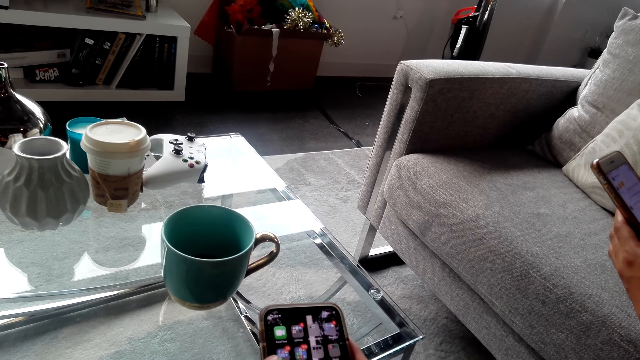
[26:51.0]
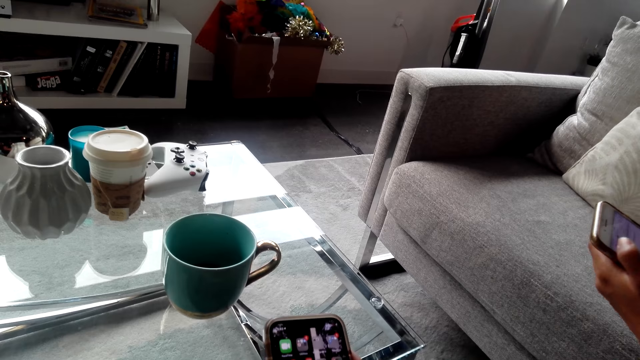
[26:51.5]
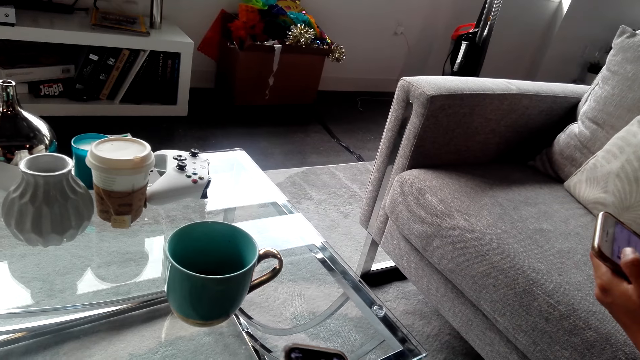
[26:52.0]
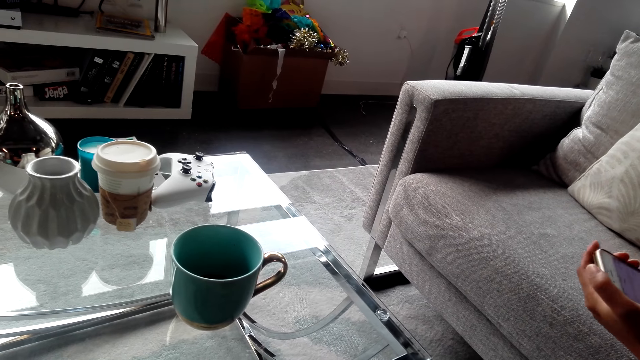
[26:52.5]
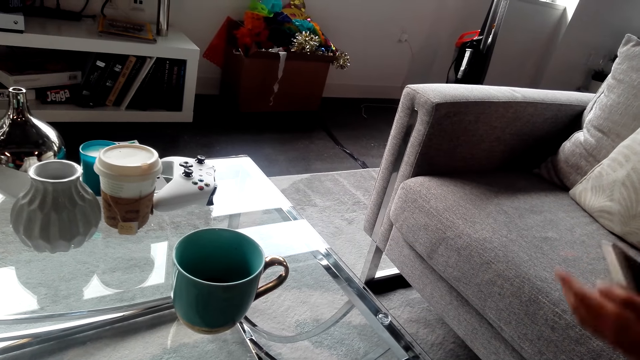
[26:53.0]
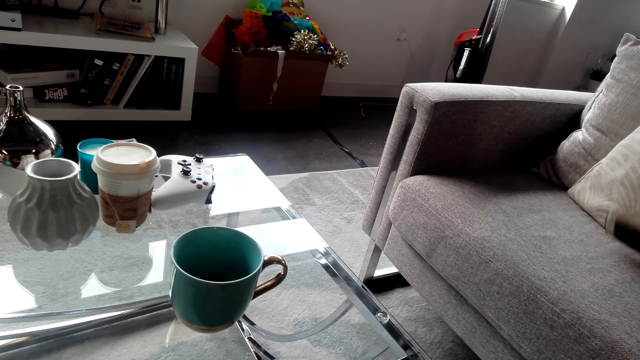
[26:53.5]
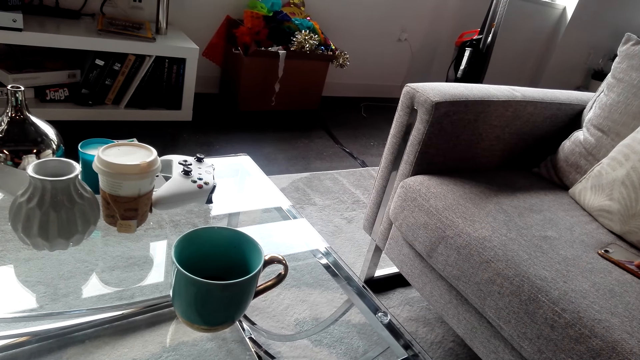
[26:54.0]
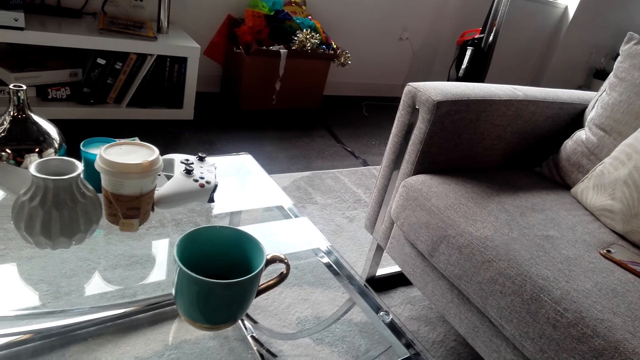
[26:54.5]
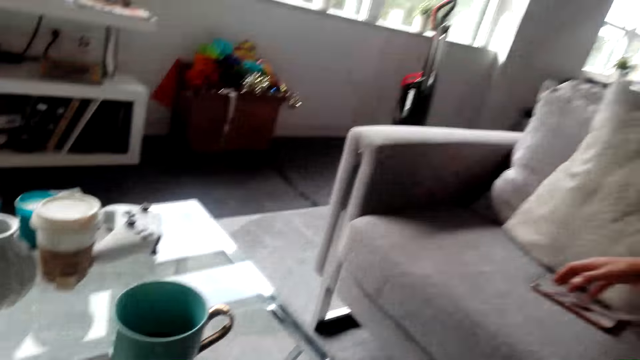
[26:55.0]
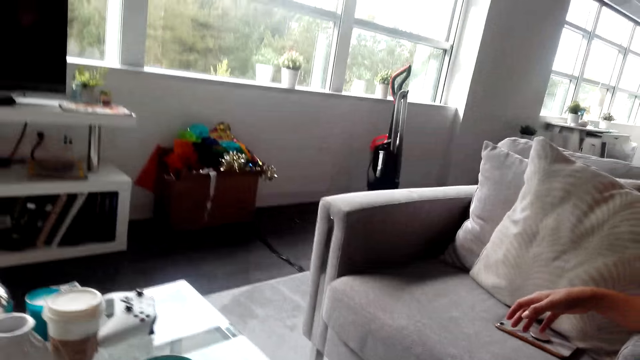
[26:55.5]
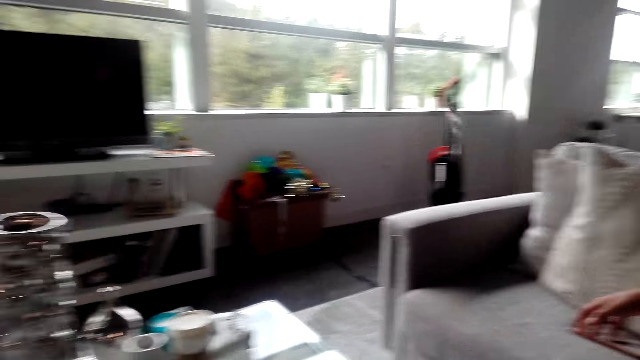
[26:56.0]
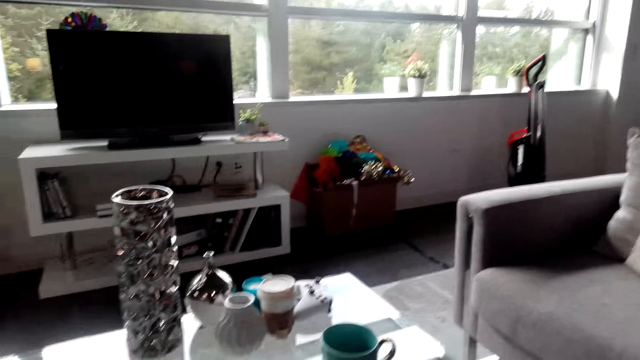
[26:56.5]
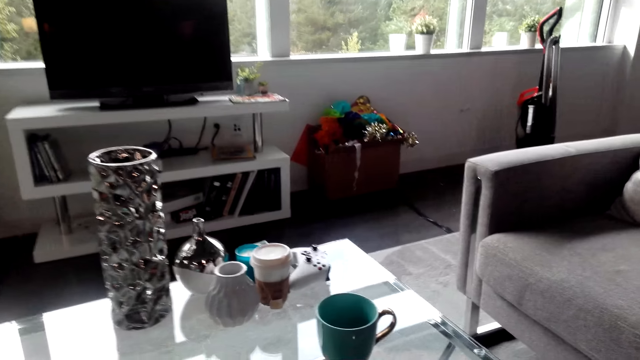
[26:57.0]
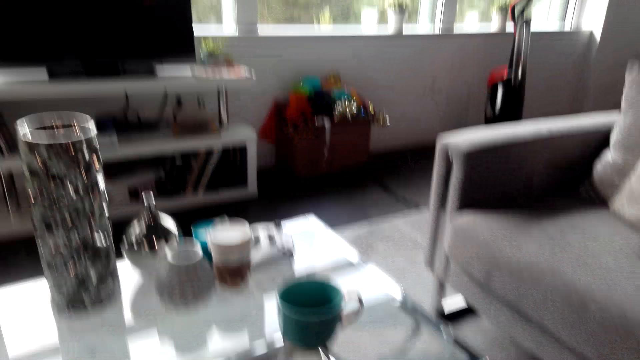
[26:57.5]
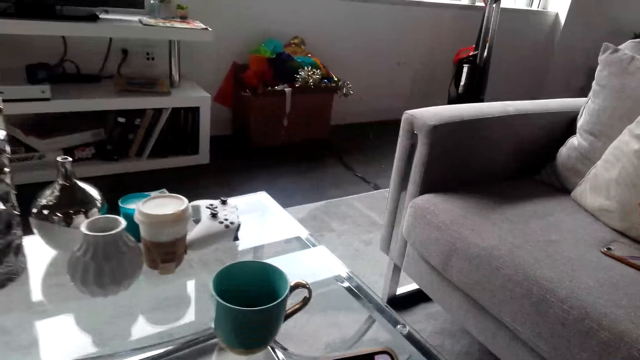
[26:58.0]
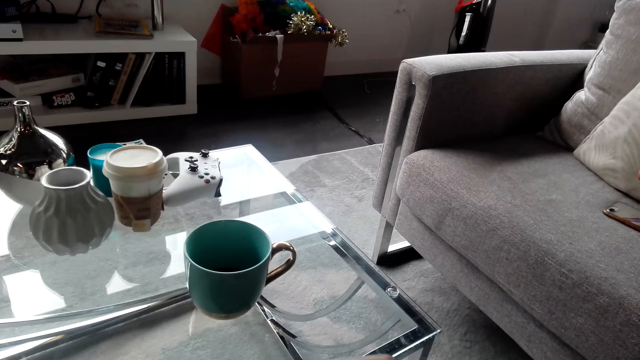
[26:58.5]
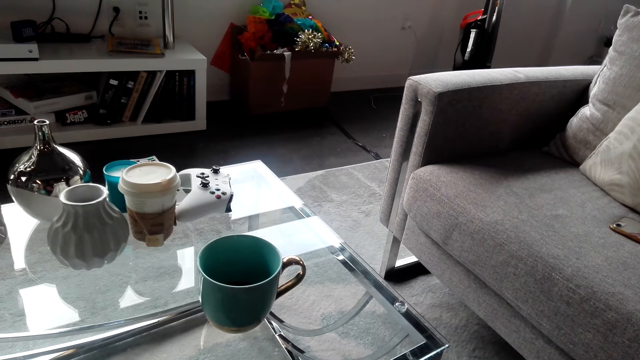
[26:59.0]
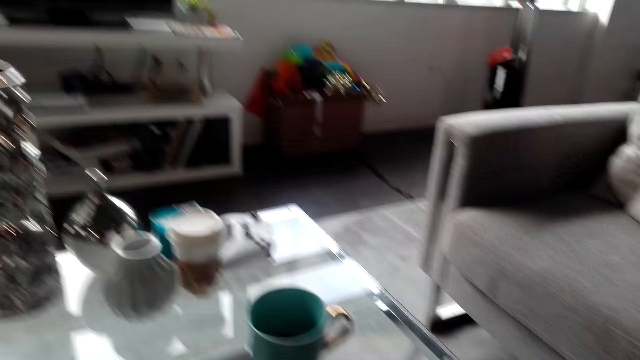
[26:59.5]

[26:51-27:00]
A woman puts a phone on the chair. The camera wearer puts the mobile phone on the couch.

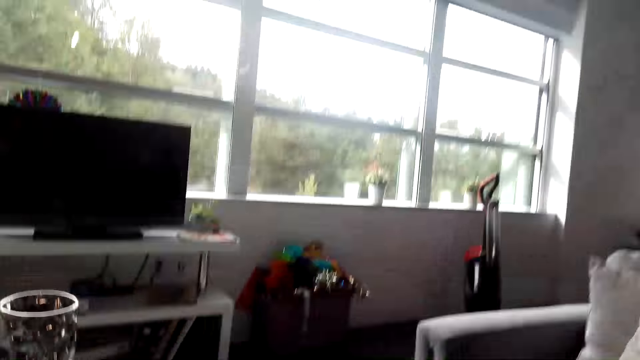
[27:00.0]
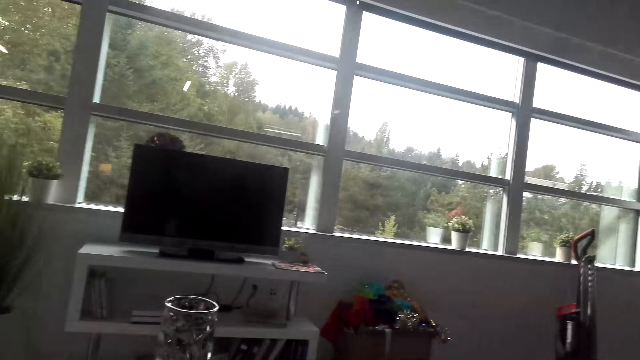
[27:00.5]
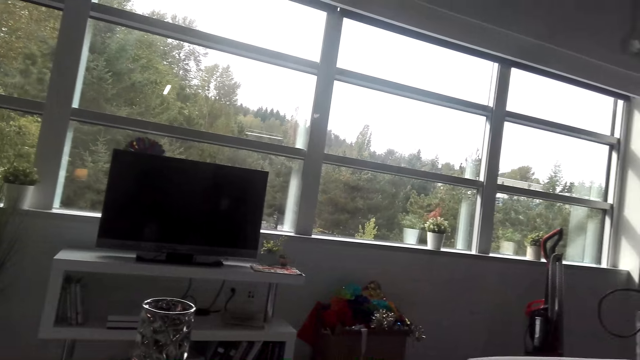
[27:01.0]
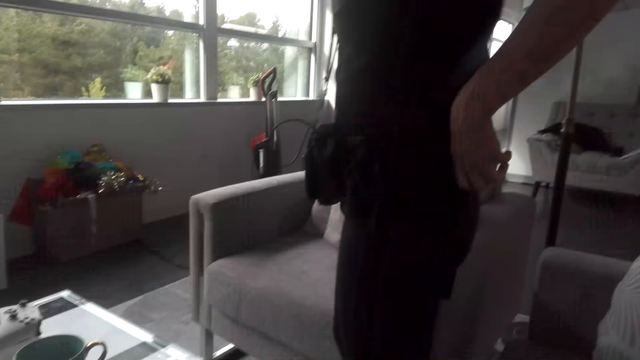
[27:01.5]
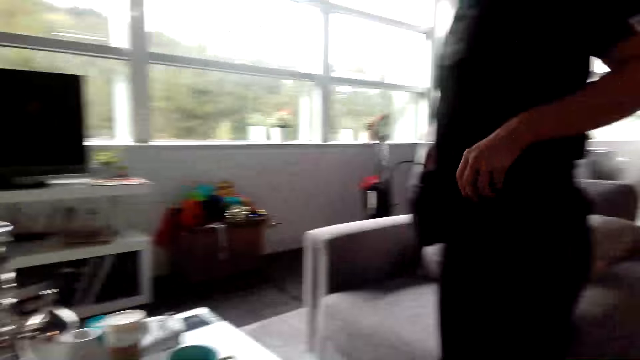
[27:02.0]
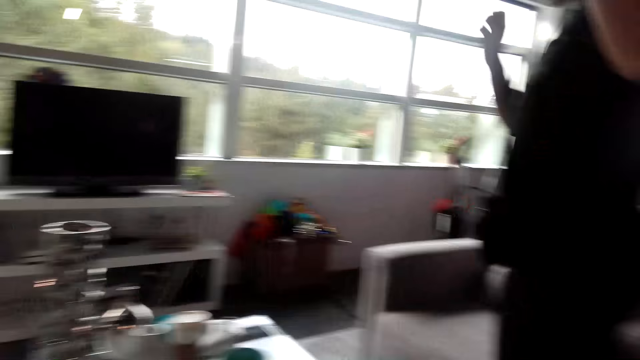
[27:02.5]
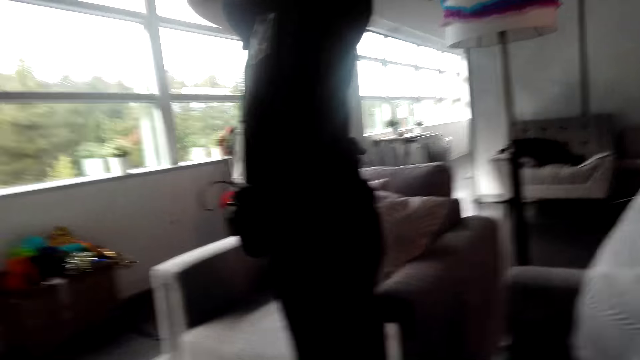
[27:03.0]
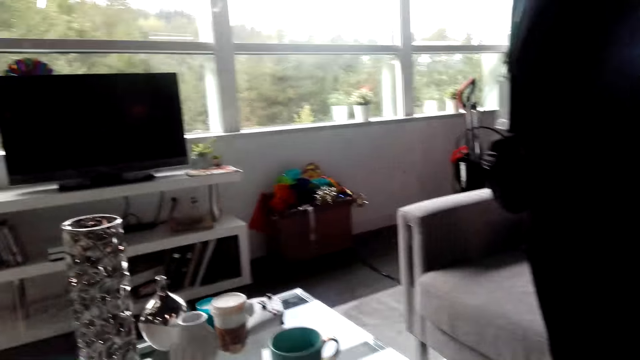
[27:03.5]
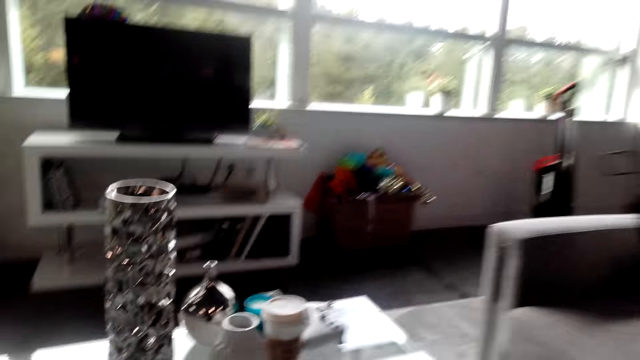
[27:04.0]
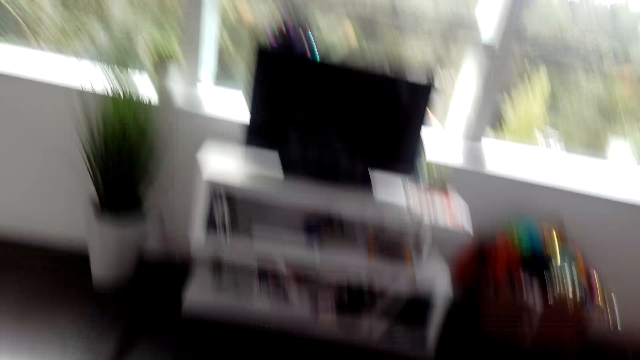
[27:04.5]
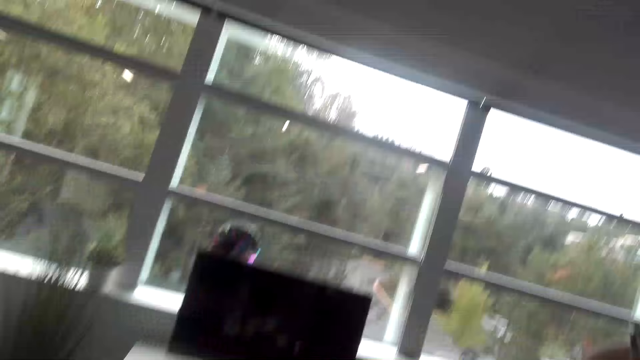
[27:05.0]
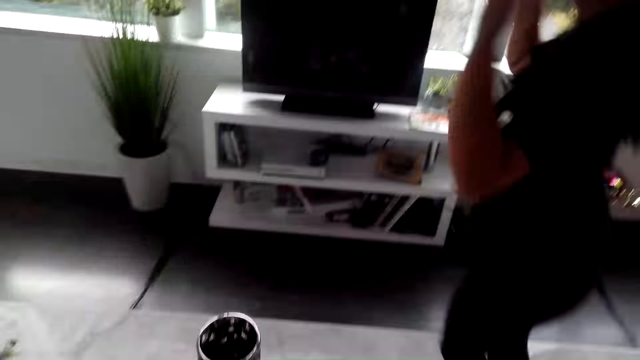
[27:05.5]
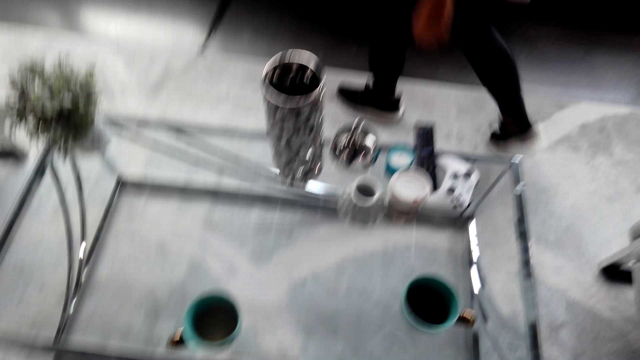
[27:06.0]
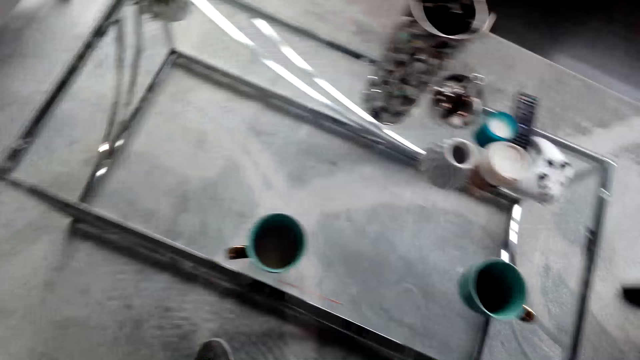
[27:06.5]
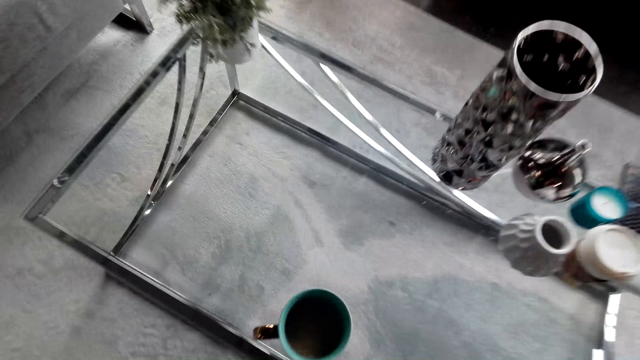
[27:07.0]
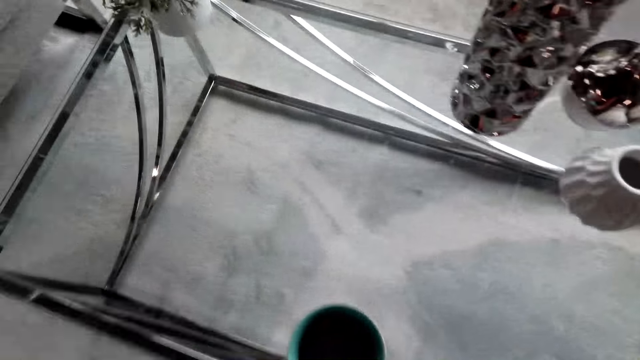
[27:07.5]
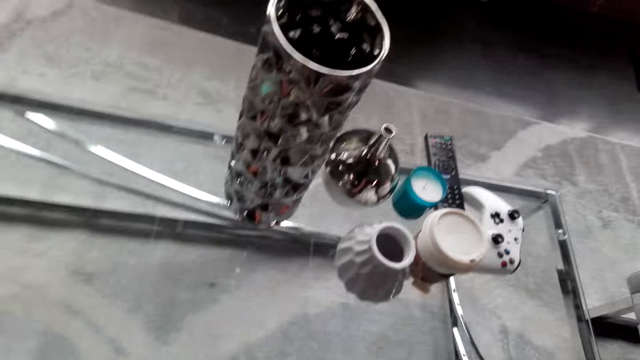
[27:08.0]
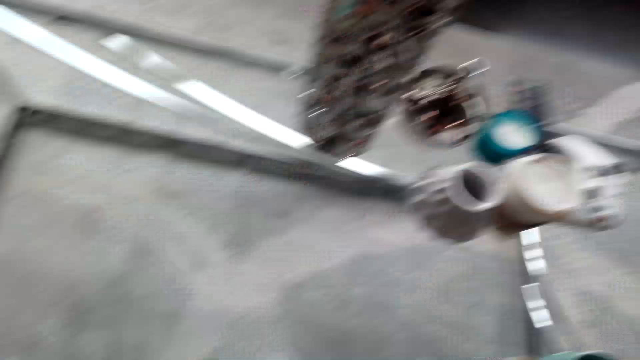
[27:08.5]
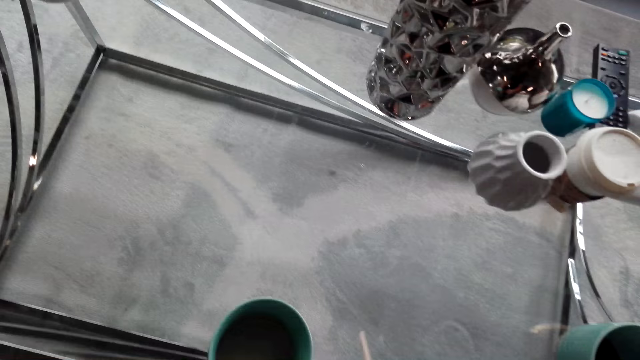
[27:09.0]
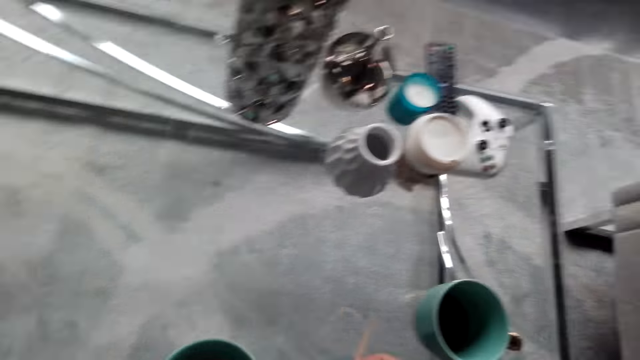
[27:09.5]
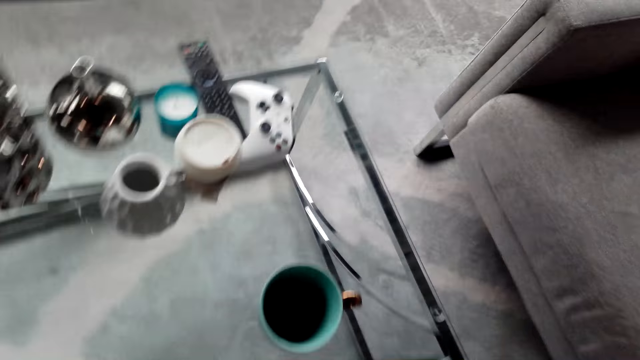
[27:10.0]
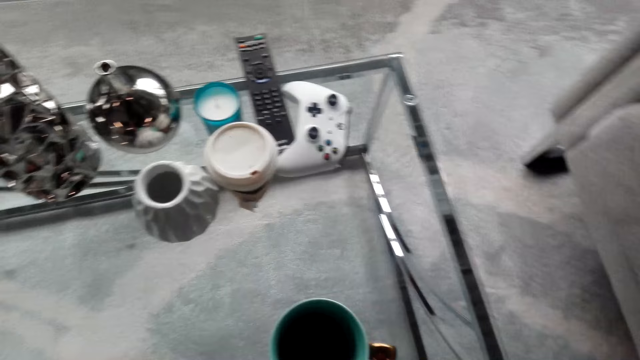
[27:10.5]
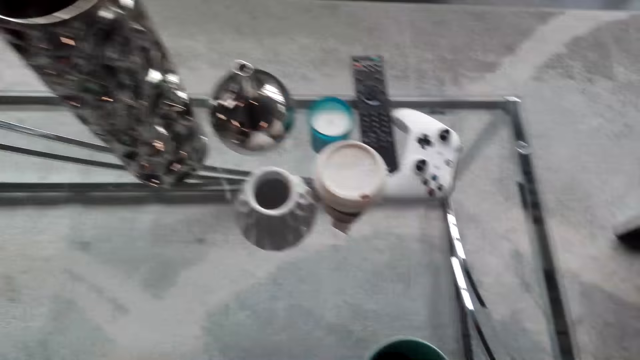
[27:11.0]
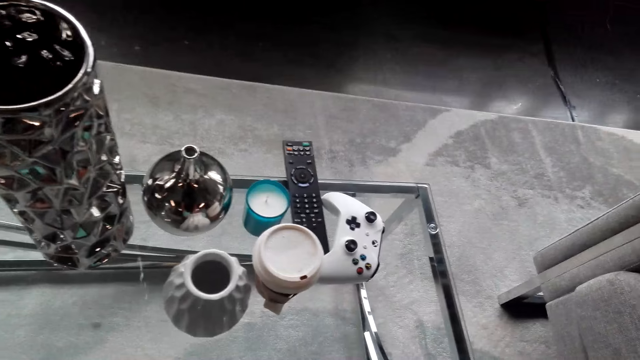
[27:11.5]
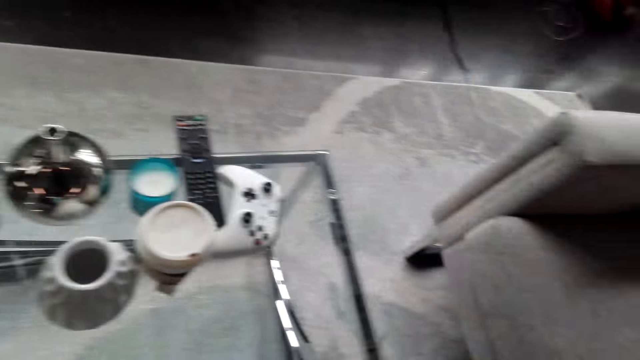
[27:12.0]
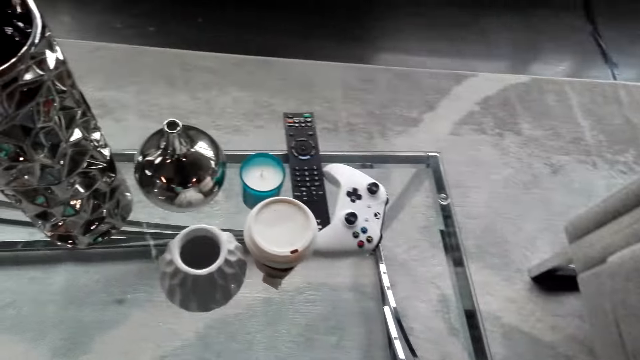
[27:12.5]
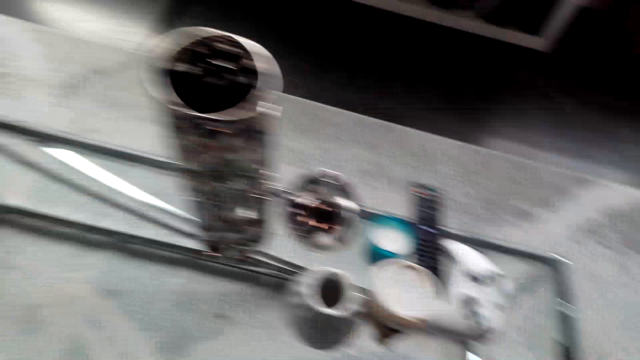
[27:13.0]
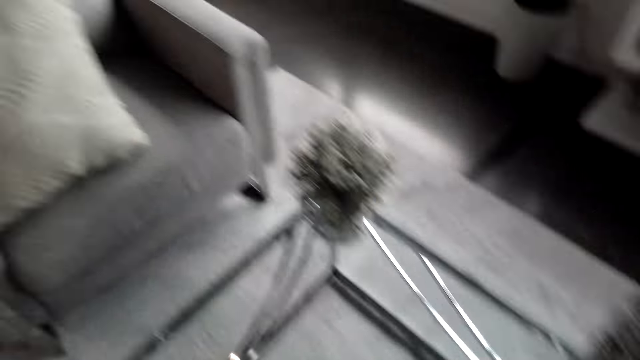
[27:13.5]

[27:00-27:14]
The camera wearer stares in the room. A woman stands from the sofa. The camera wearer straightens hands in the room. They stand from the sofa. They stare in the room. The woman walks around the living room. The camera wearer picks up a cup.
